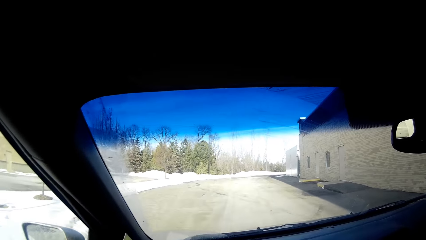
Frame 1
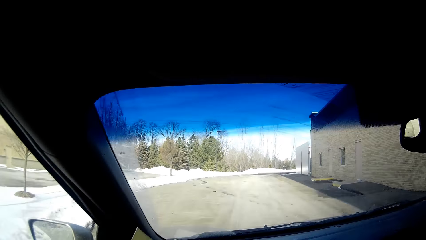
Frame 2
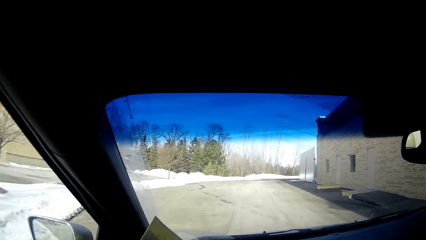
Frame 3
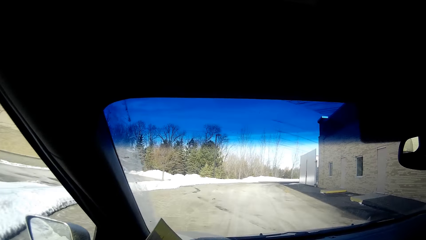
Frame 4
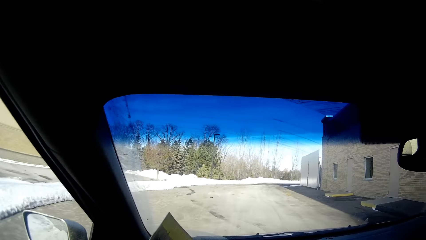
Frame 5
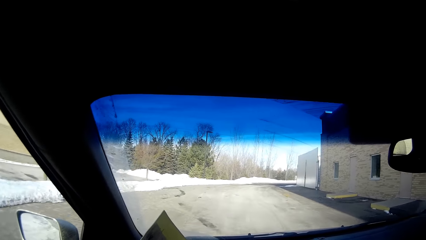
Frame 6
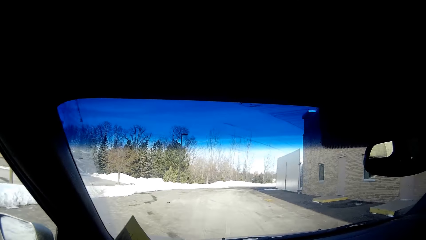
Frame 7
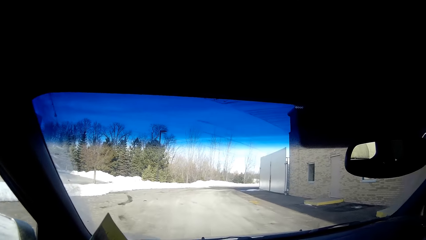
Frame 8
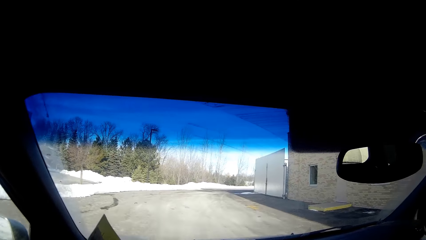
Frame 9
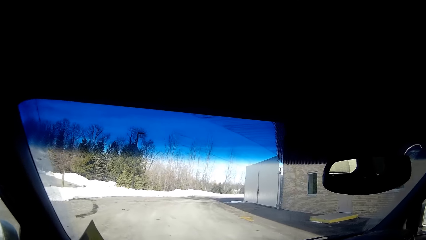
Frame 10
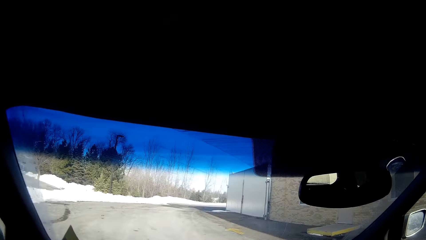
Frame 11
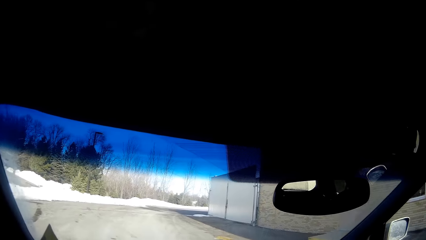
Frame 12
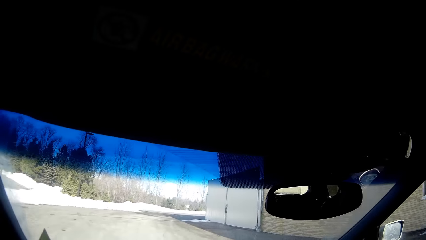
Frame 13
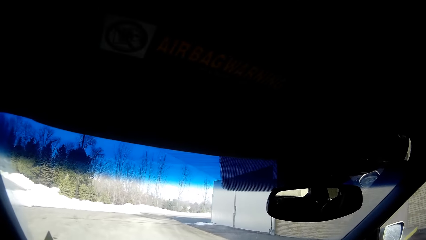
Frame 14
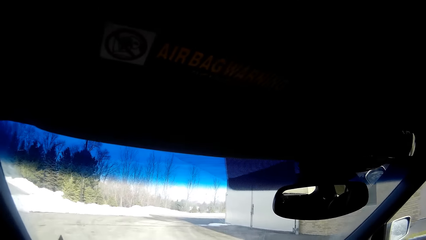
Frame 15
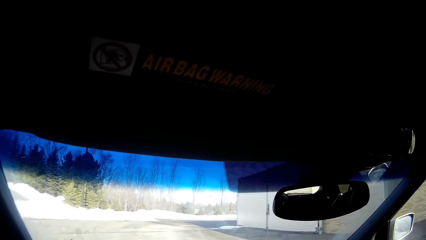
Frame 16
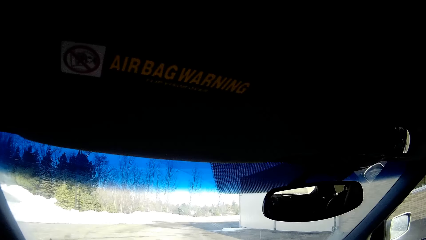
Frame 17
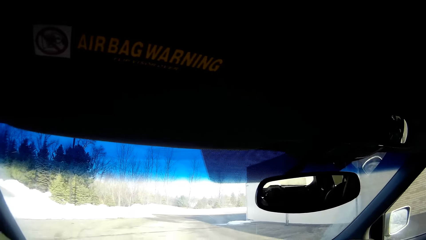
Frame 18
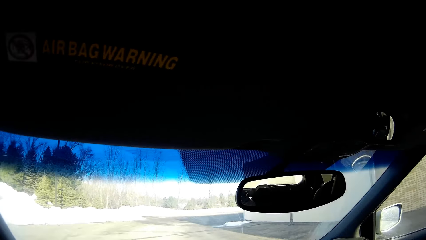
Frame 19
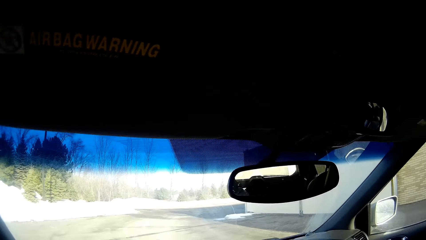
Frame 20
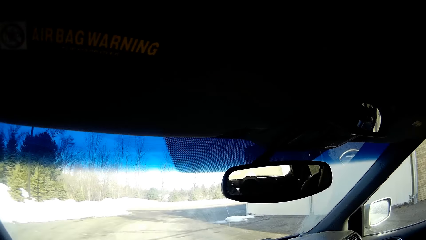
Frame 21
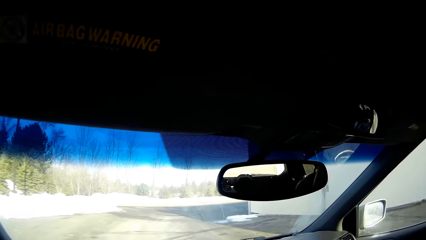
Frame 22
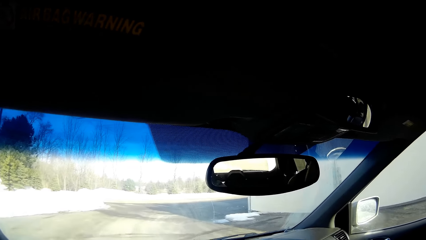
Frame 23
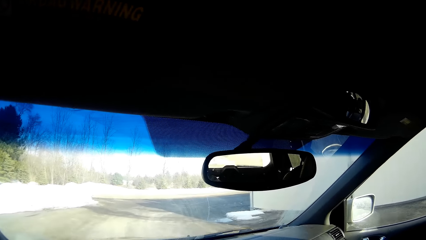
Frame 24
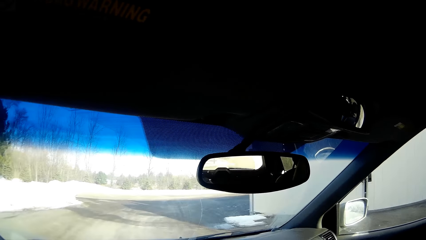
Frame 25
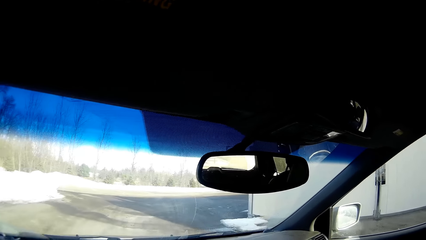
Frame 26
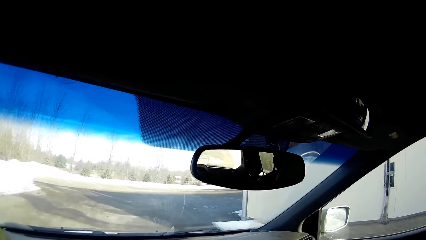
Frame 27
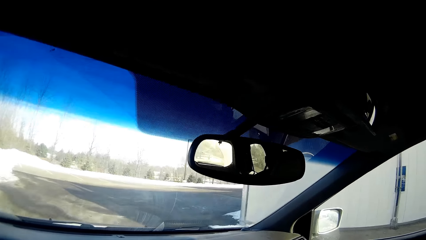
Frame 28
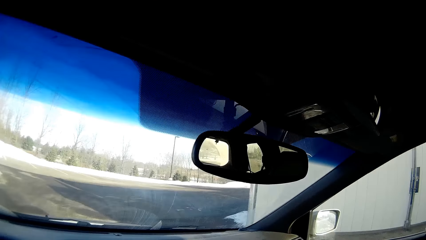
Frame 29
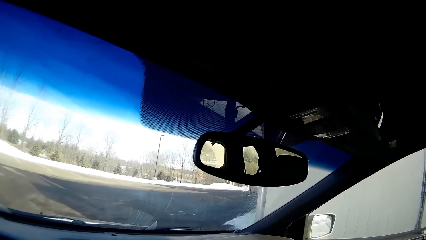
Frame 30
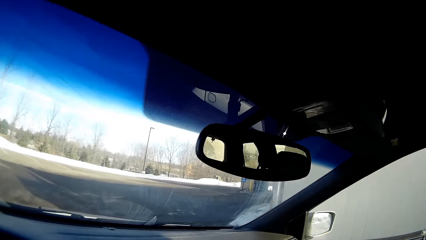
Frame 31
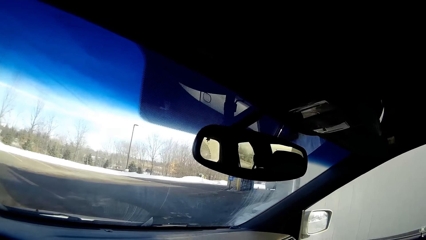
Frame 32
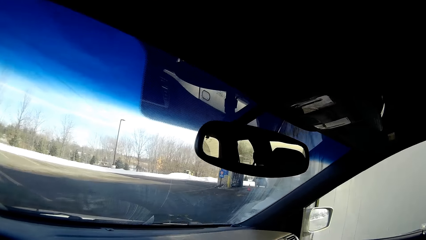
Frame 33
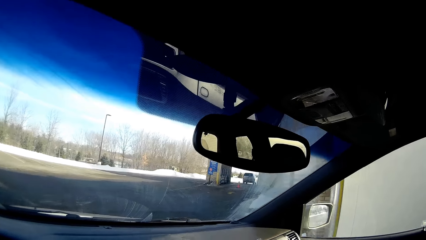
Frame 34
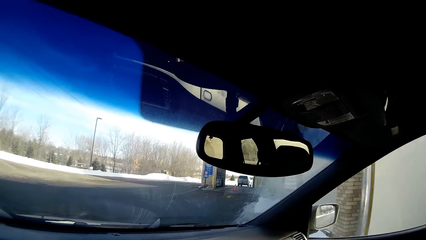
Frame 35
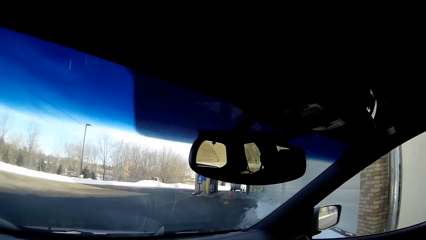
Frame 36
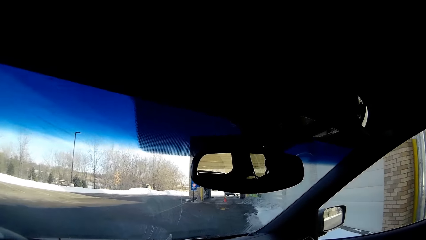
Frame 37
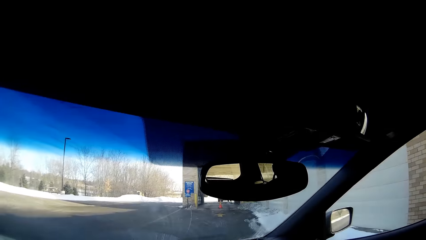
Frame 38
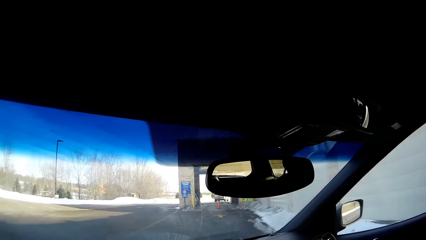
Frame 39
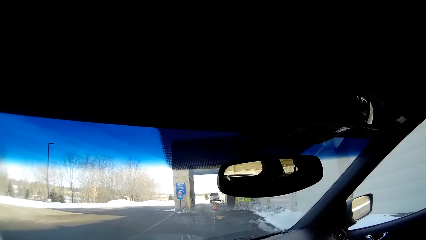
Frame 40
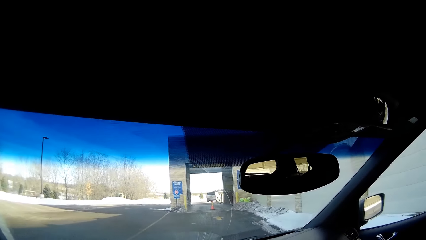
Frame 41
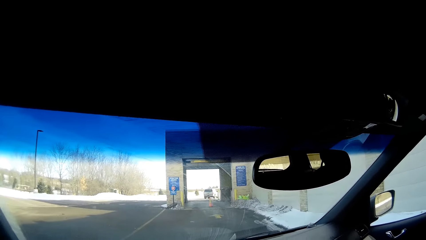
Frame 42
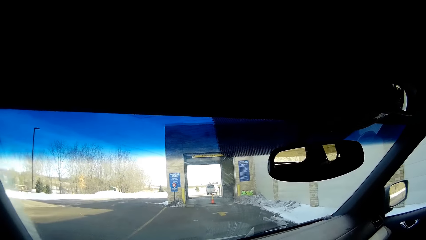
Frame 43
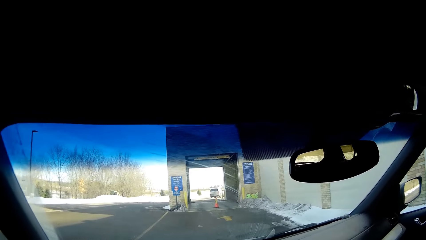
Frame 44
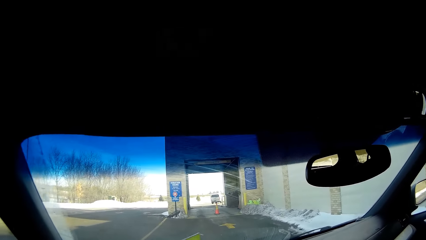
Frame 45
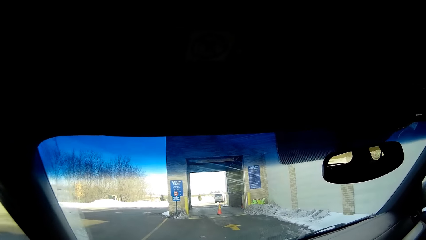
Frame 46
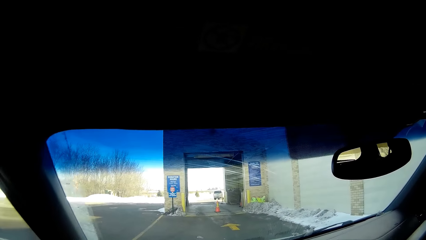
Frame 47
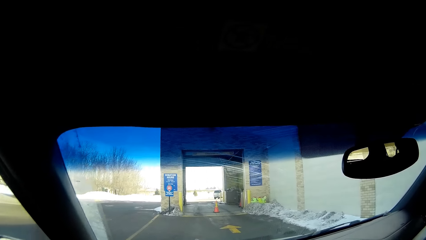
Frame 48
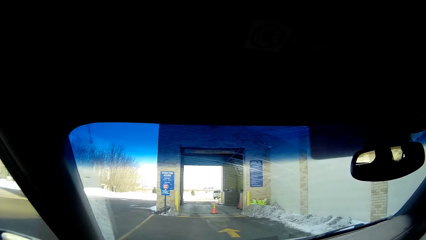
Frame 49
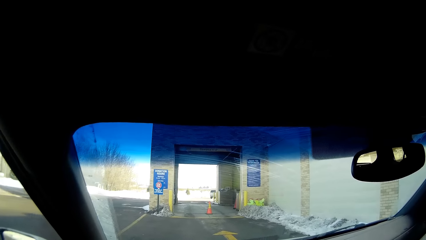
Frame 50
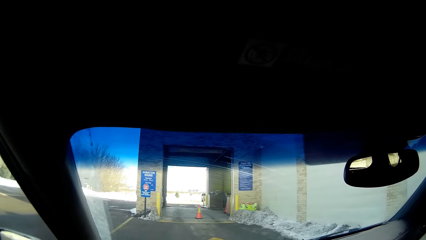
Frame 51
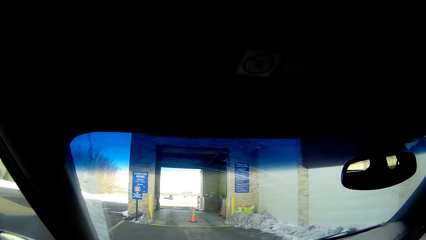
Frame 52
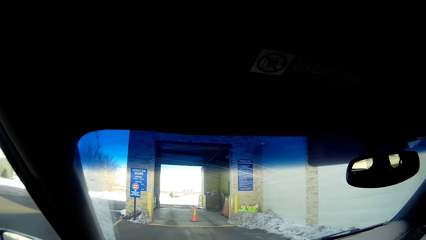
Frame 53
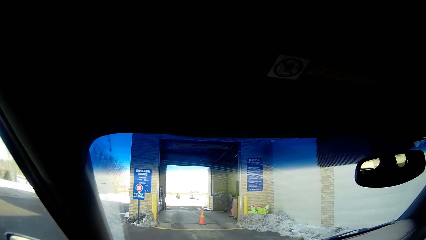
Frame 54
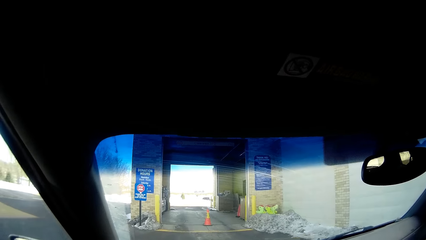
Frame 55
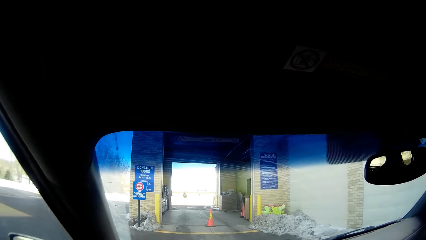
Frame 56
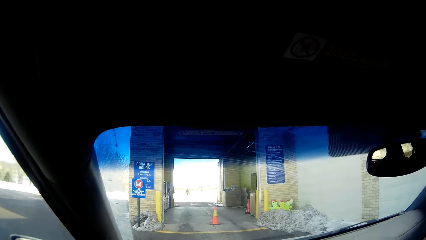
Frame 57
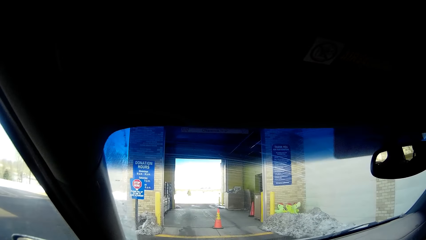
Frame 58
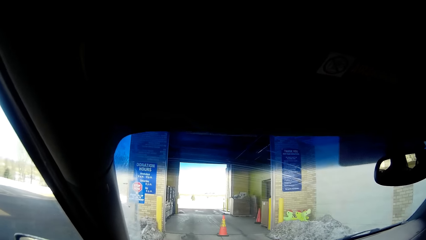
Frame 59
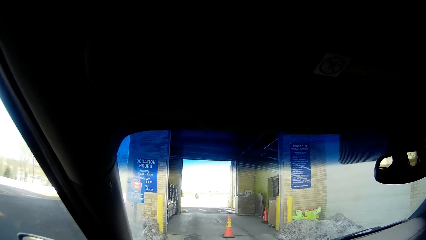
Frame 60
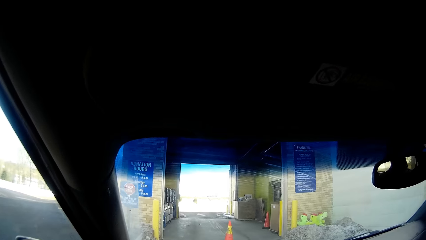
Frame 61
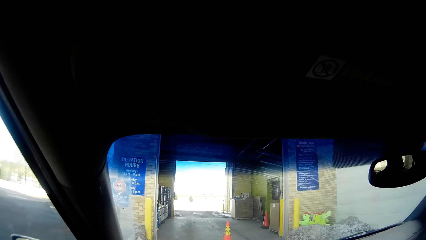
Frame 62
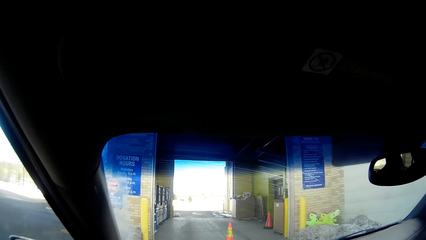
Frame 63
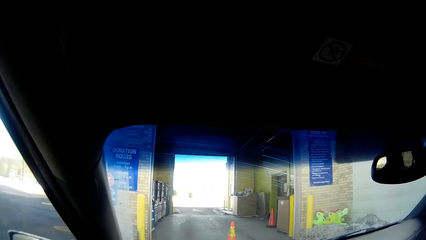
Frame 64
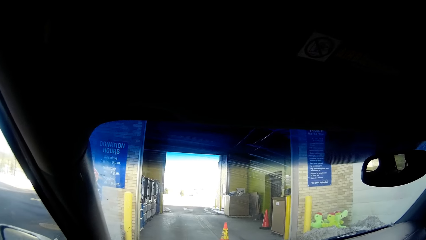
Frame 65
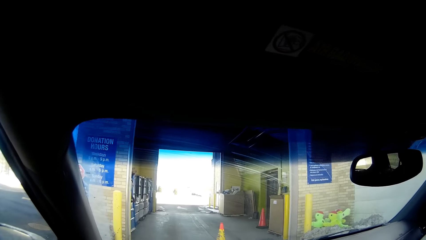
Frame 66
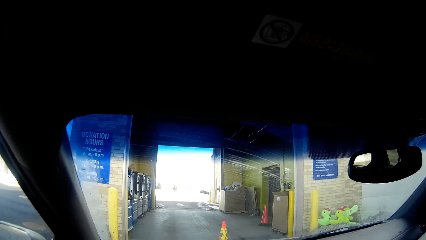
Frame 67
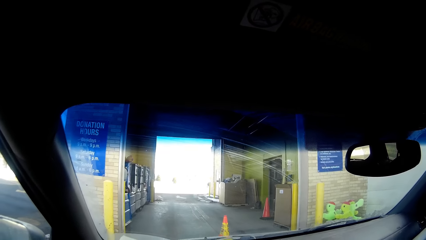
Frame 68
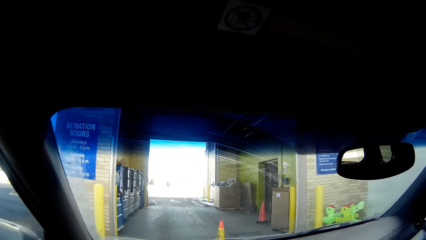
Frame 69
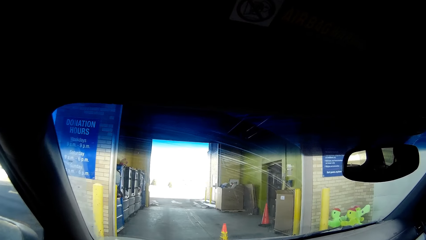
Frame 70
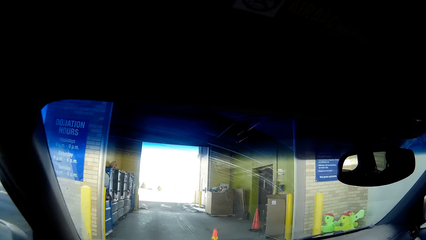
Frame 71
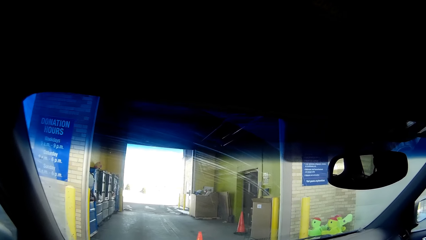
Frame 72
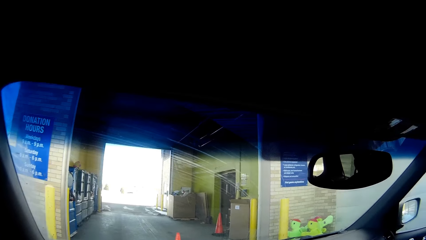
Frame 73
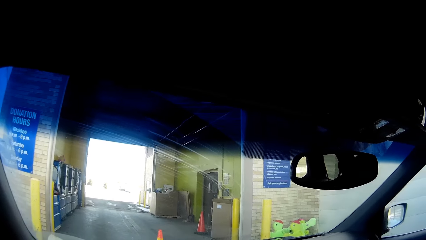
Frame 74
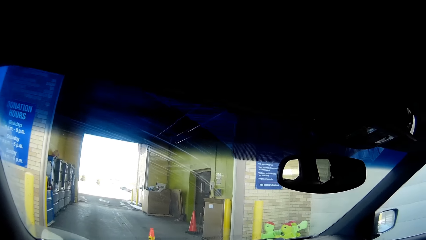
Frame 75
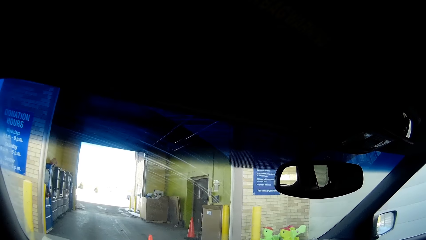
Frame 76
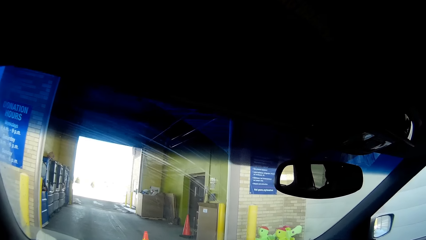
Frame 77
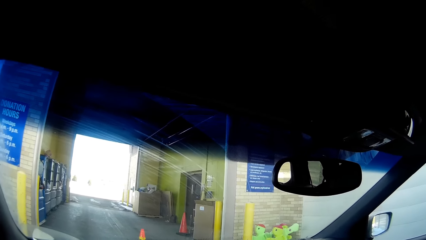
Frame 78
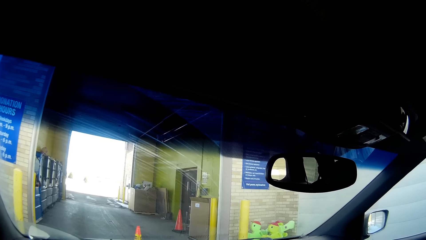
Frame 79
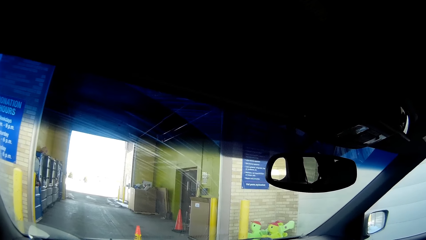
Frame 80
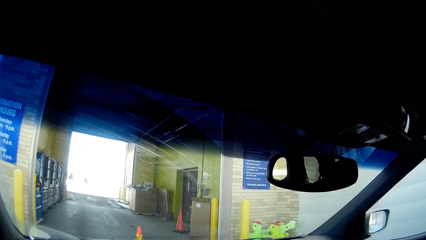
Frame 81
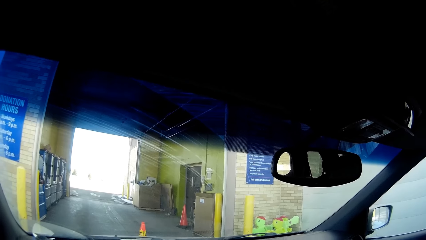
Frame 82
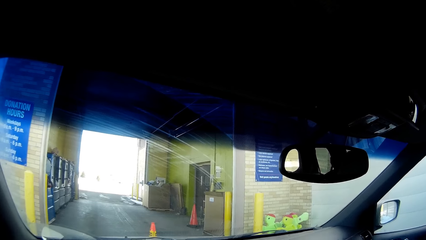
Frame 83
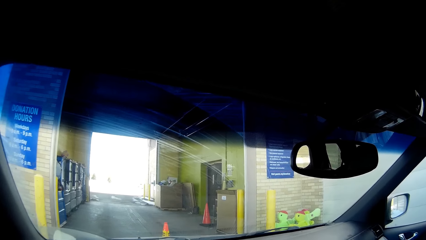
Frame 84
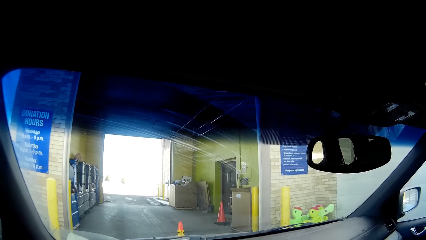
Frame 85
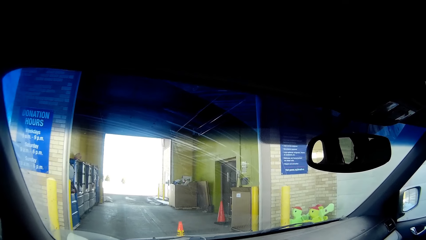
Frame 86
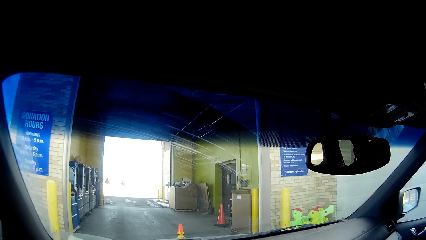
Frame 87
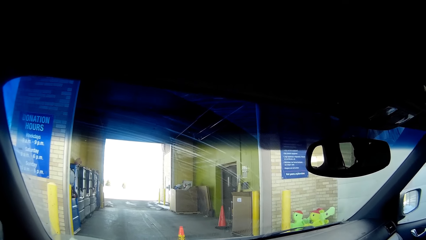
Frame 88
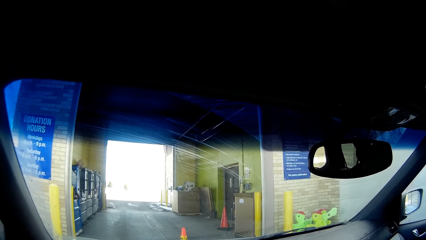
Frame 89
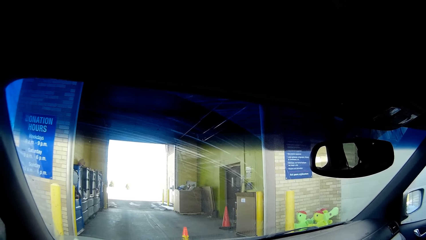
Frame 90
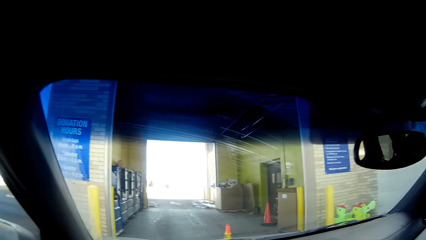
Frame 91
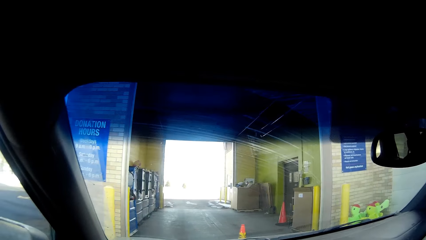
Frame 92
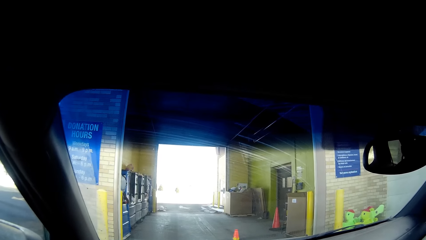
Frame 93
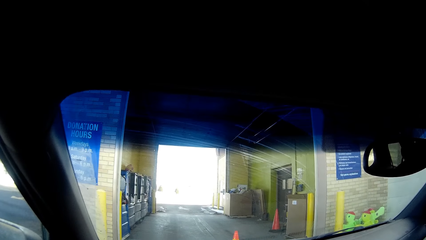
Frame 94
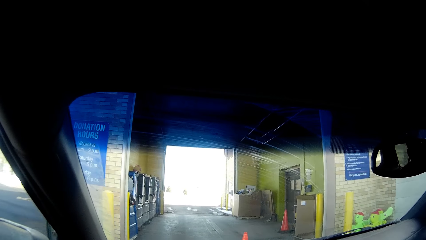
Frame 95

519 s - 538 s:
The camera wearer drives the car. They stop the car.
